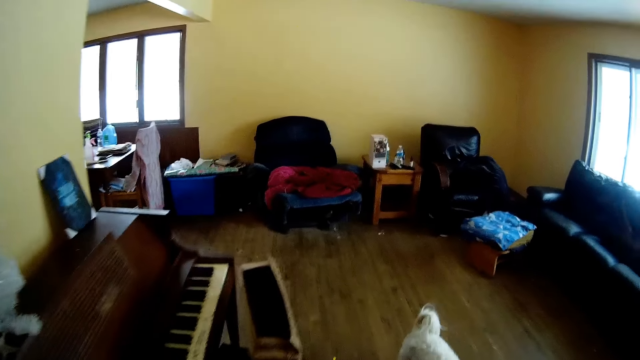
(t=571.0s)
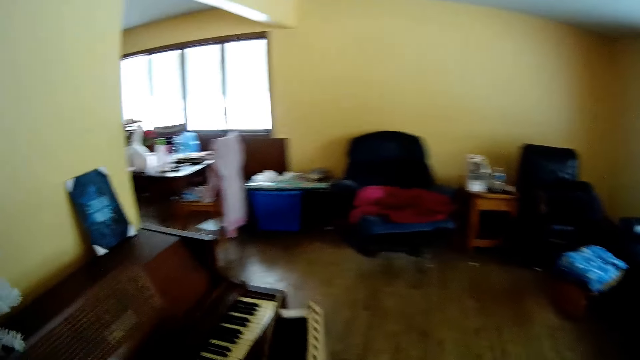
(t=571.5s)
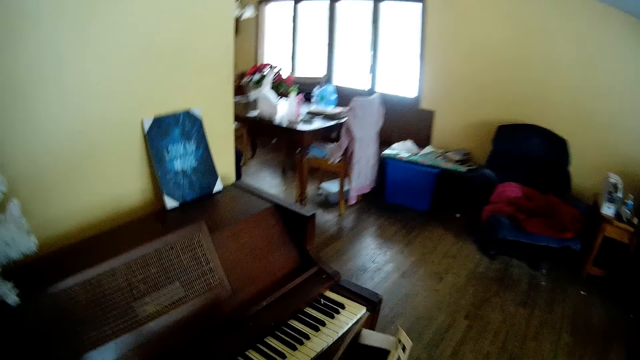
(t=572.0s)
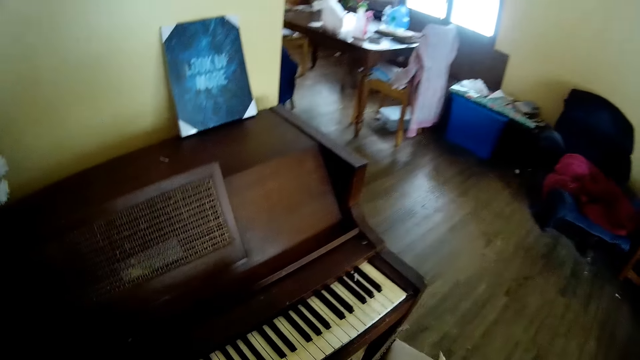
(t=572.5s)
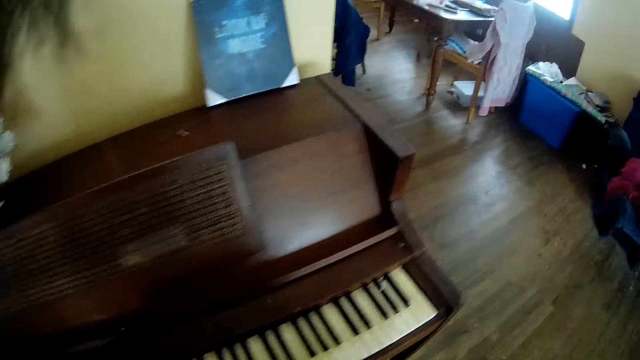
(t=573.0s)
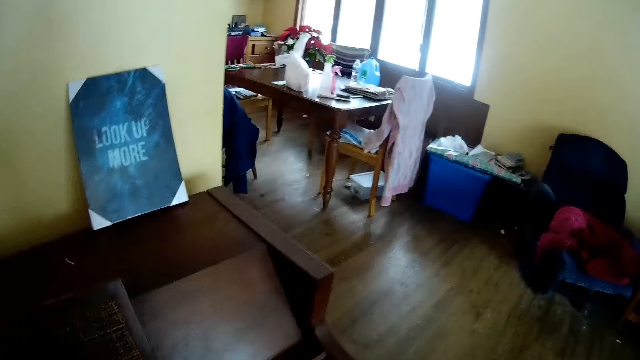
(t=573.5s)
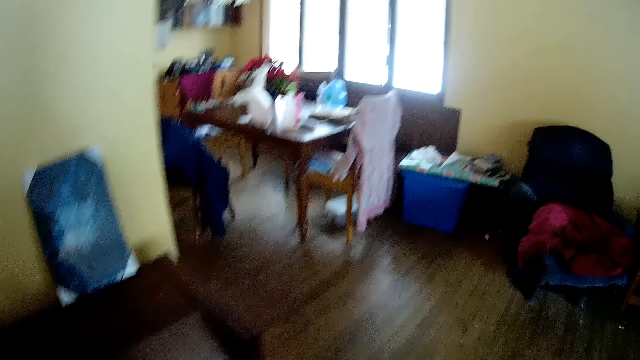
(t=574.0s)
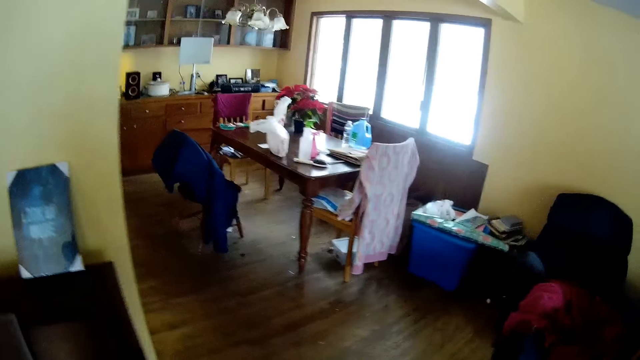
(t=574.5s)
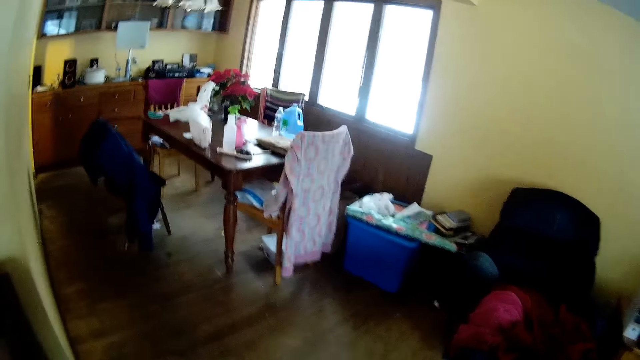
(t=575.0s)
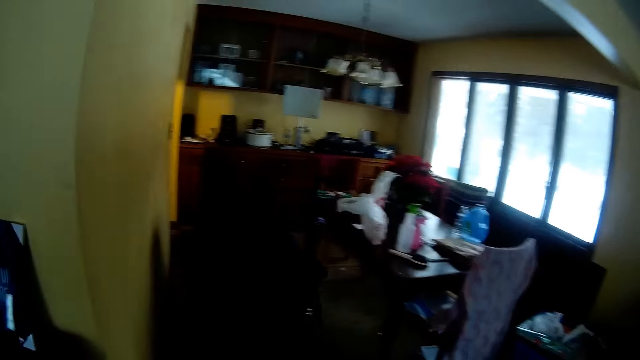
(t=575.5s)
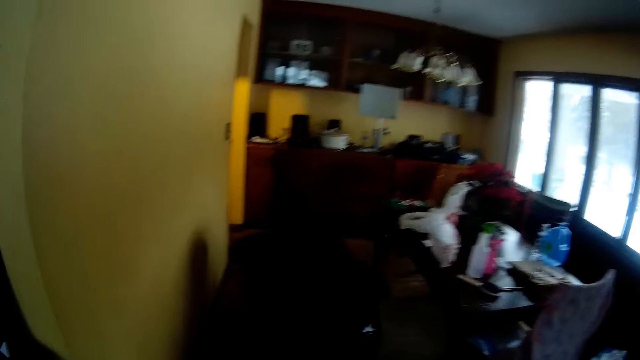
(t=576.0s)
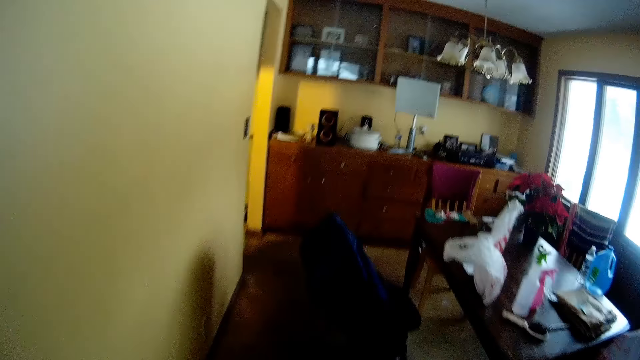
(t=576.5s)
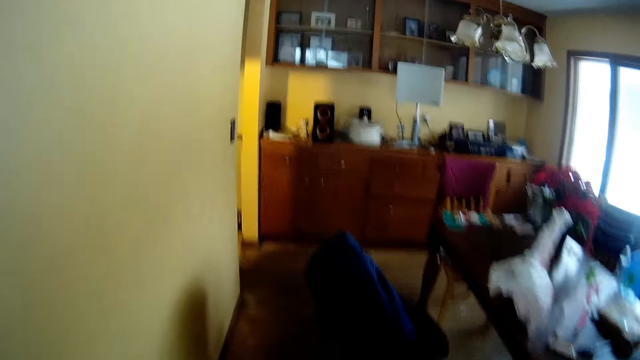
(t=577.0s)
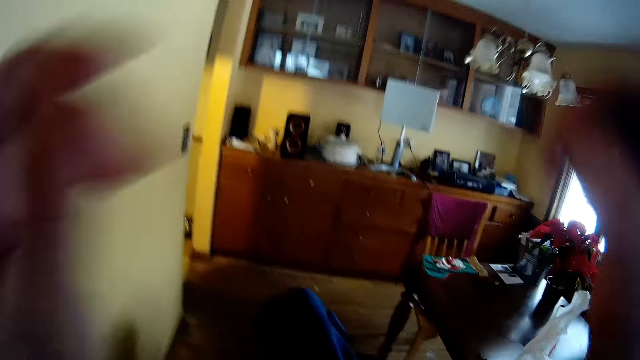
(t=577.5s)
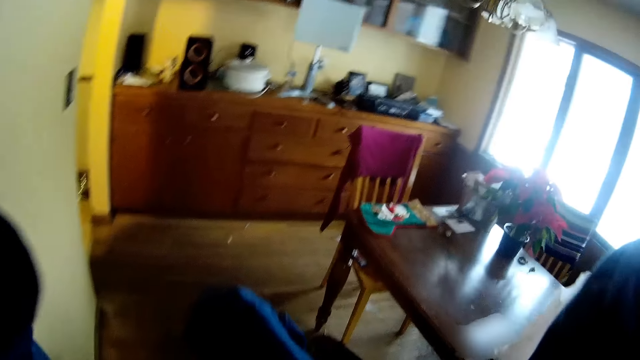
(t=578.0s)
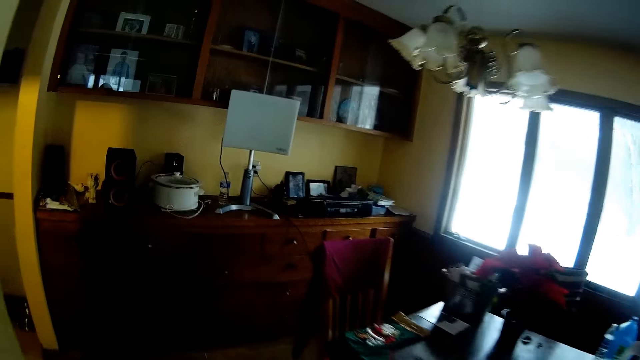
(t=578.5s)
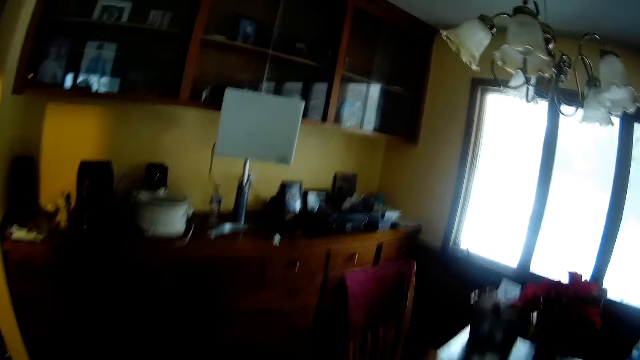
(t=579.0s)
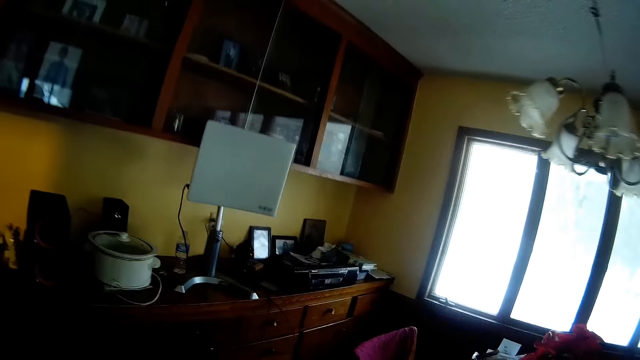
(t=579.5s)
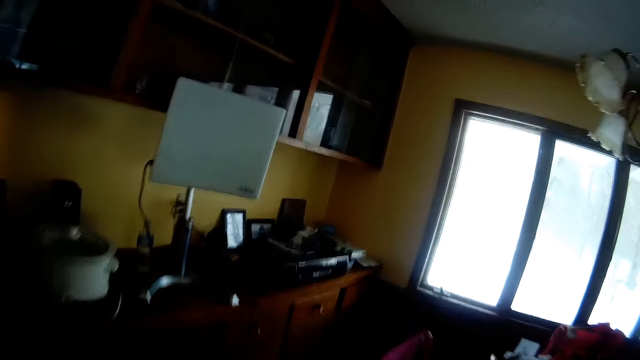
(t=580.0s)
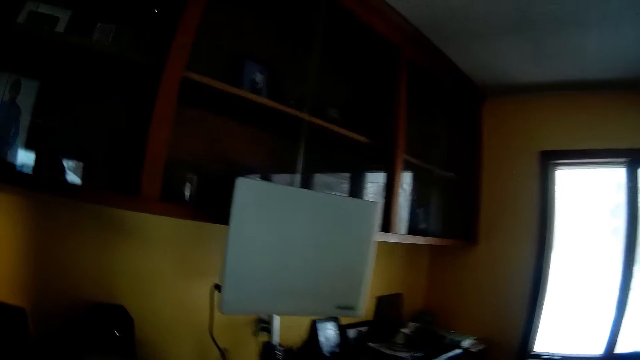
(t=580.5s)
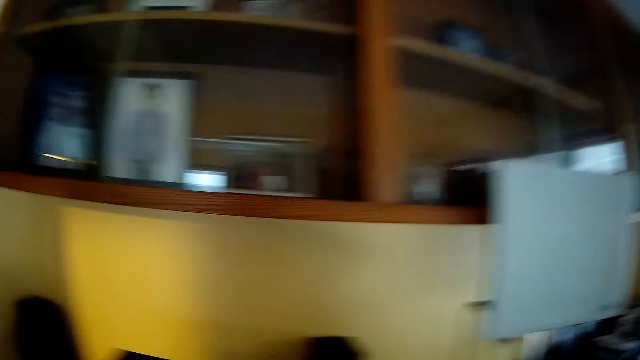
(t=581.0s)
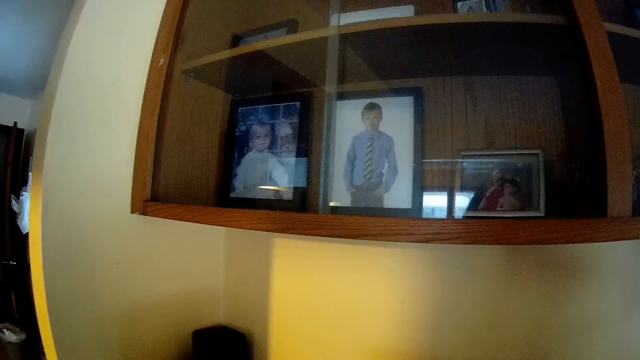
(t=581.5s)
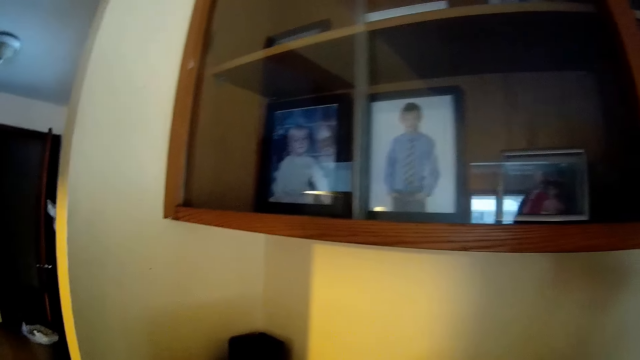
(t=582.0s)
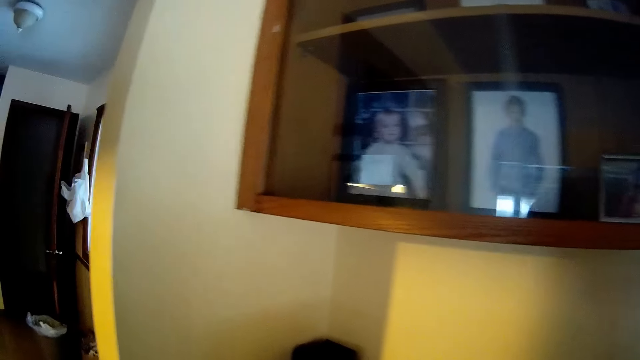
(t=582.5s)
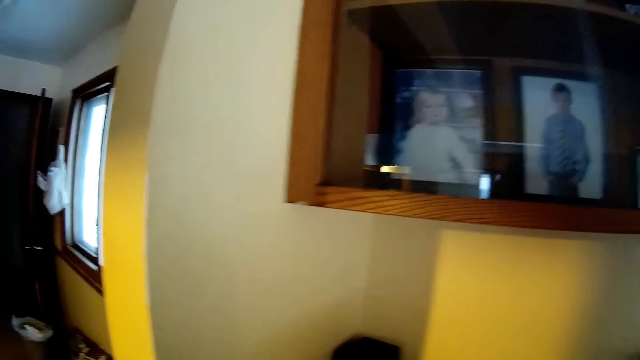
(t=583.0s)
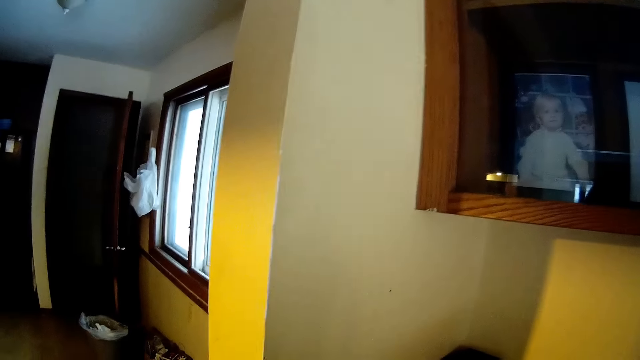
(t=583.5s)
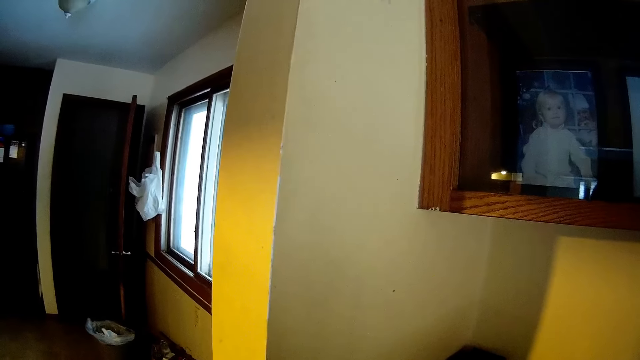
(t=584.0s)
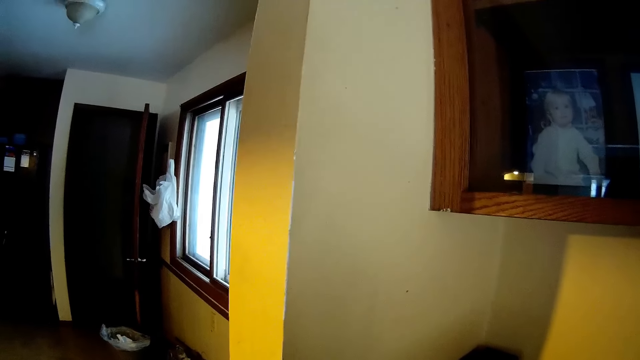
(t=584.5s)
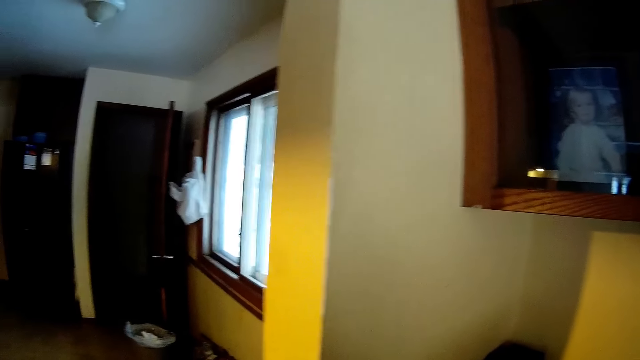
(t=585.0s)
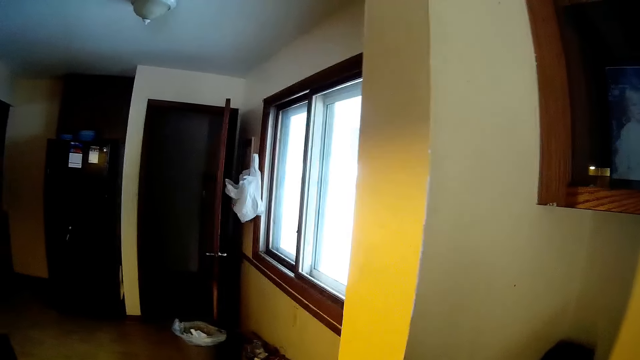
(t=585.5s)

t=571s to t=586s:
The camera wearer walks towards the room. They walk towards a shelf. They raise both hands up. They look at the photos in the shelf.

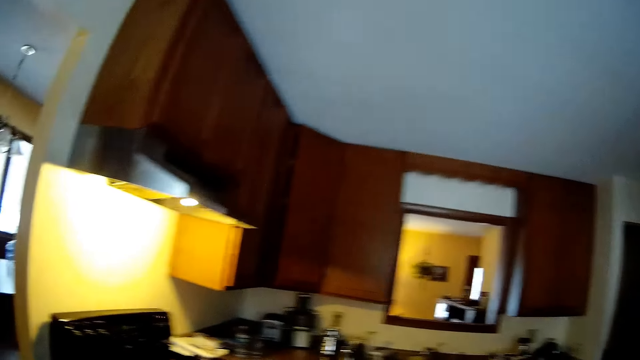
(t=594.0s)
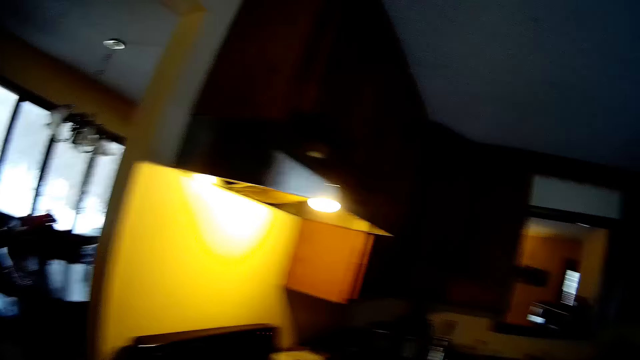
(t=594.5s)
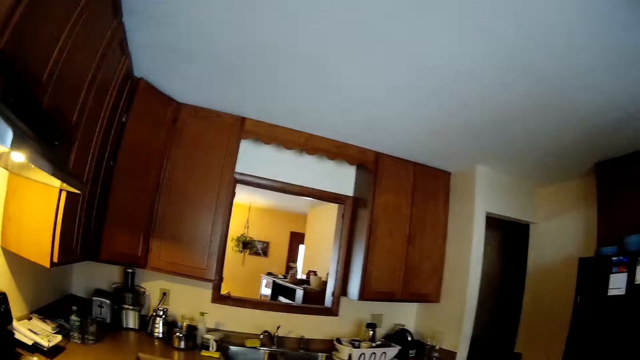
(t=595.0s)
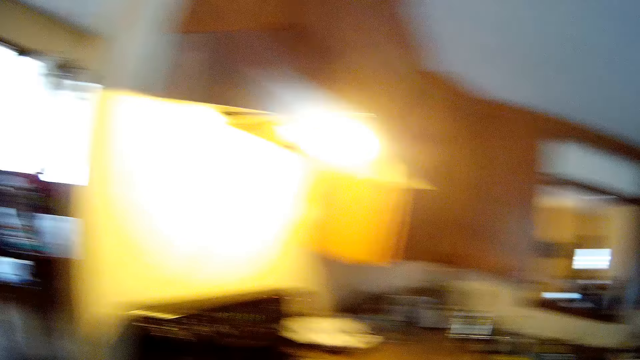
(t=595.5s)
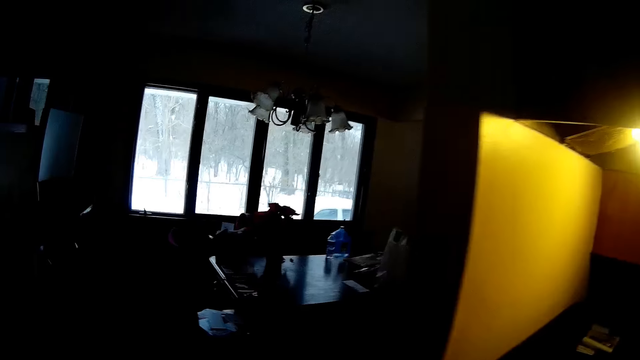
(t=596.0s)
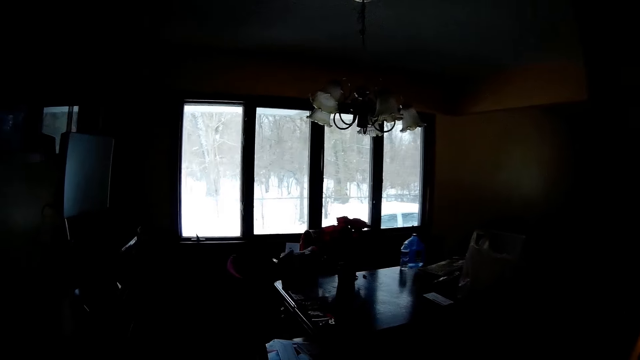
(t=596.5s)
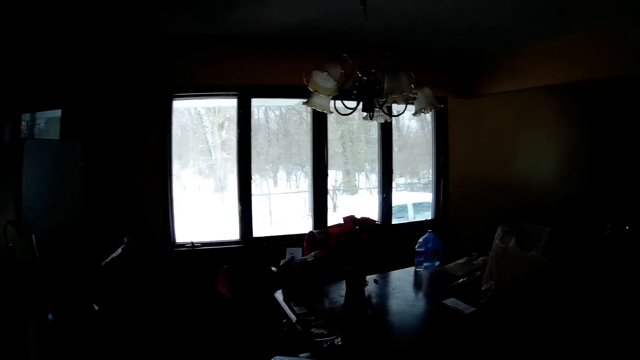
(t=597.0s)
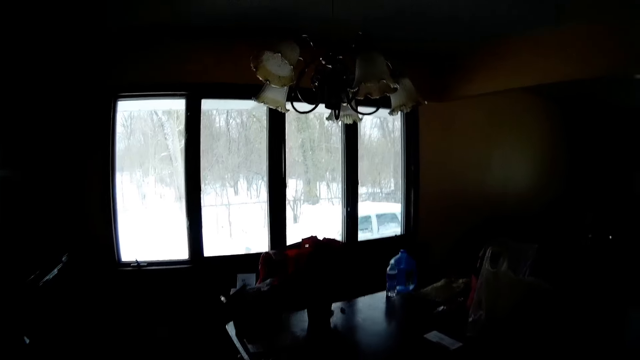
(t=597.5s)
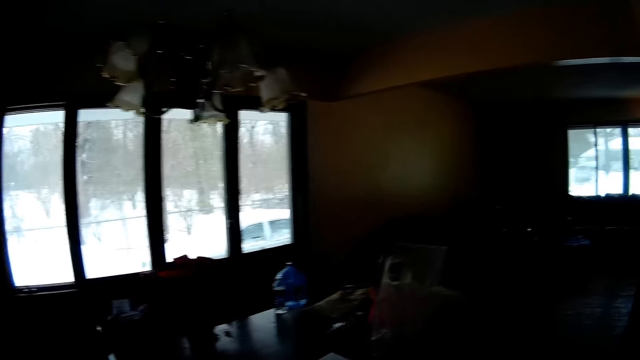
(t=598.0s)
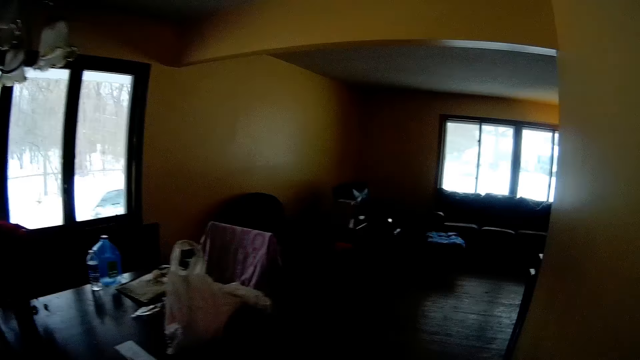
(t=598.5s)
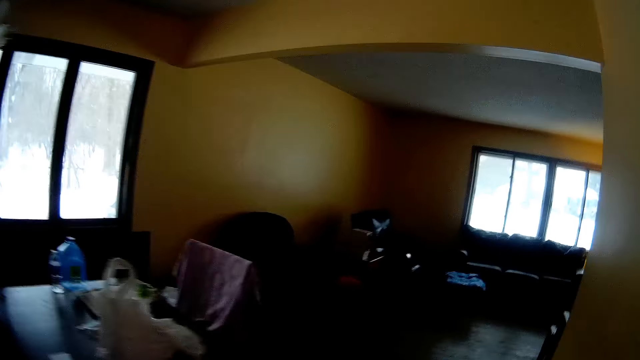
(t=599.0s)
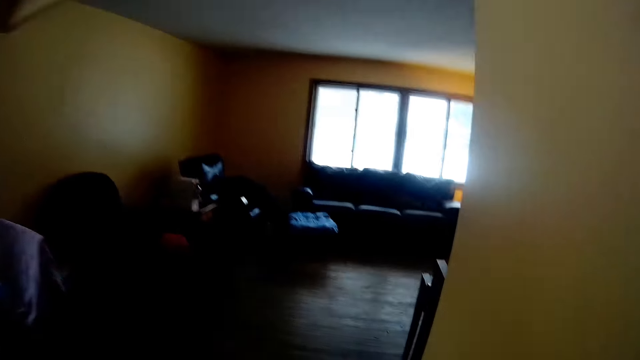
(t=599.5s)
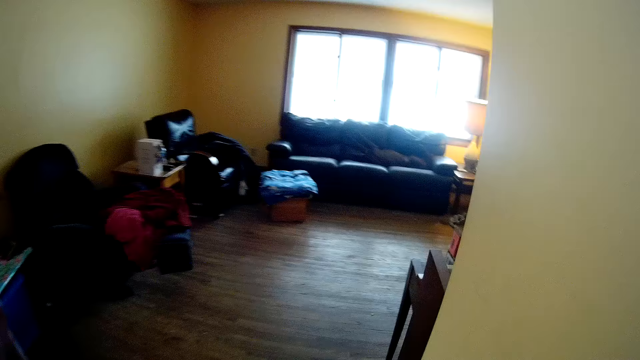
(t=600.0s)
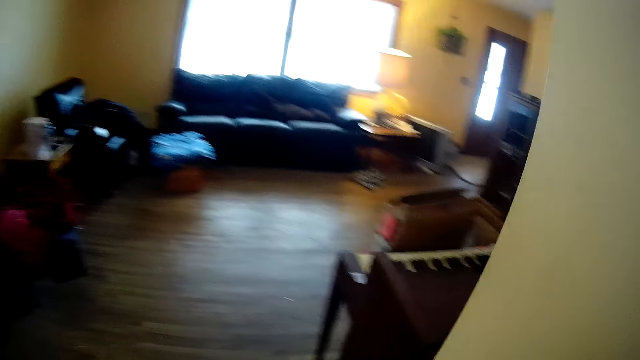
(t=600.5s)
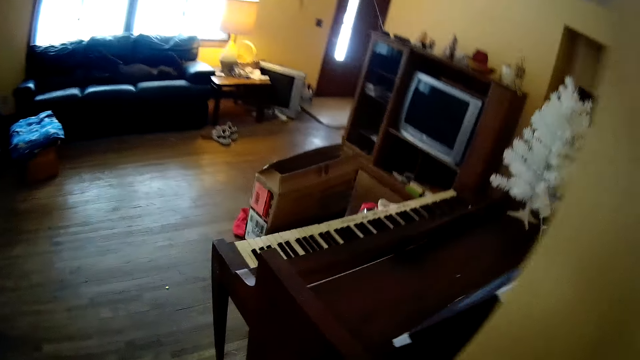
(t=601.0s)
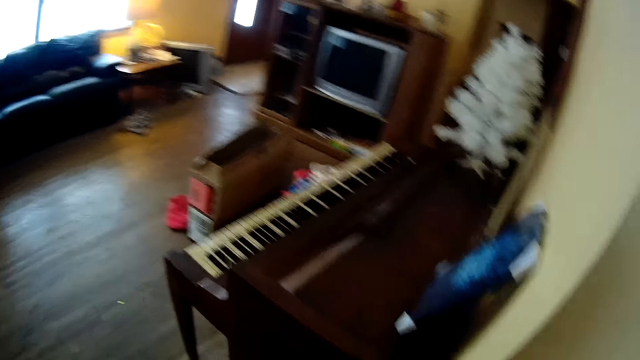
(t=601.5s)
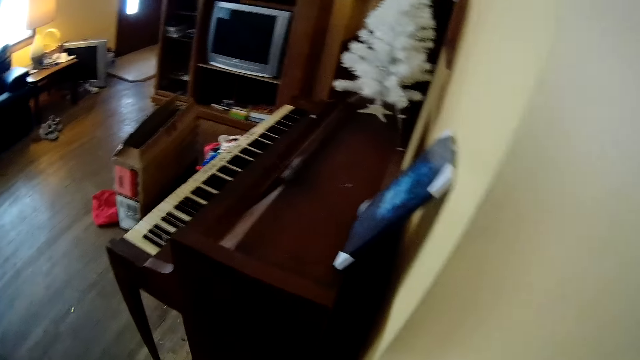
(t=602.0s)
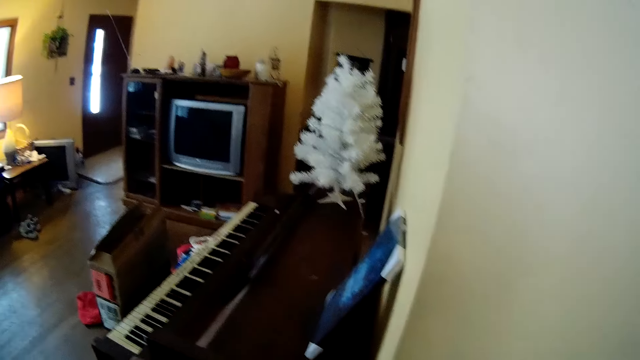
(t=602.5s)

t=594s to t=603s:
The camera wearer walks towards the kitchen. They walk towards the keyboard. They walk away from the kitchen.
